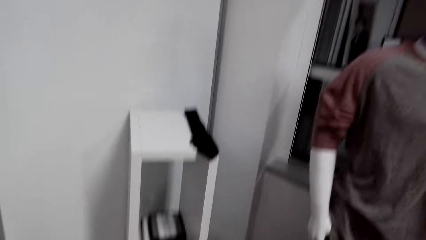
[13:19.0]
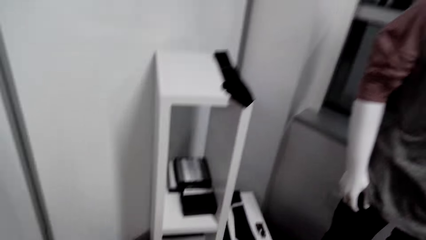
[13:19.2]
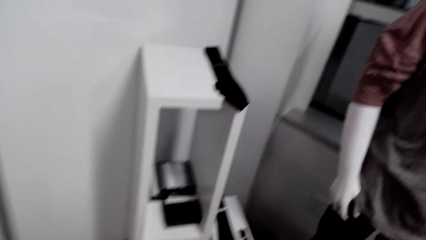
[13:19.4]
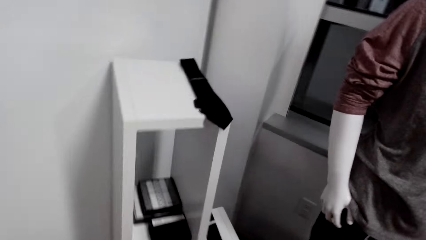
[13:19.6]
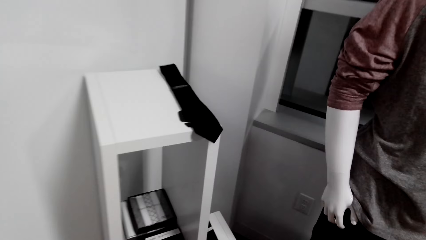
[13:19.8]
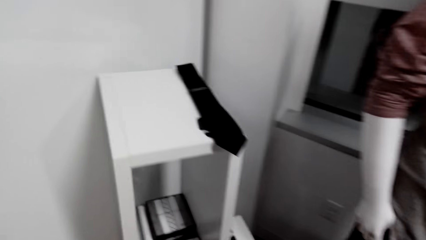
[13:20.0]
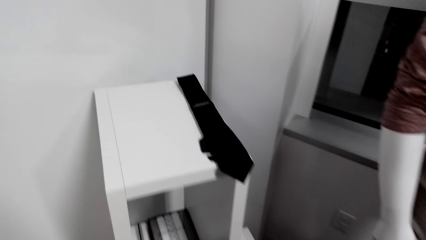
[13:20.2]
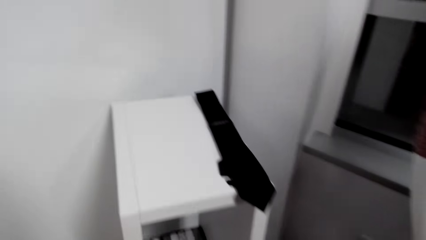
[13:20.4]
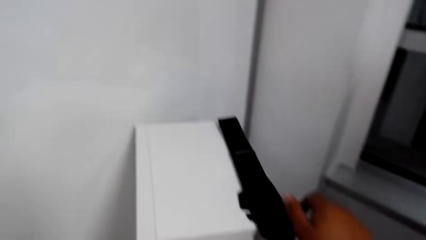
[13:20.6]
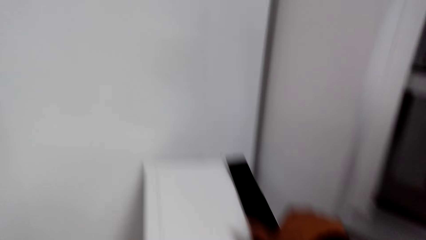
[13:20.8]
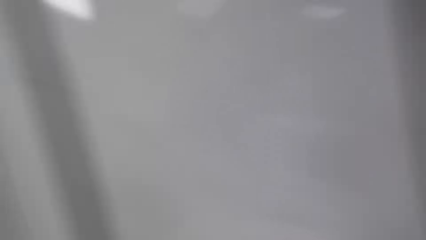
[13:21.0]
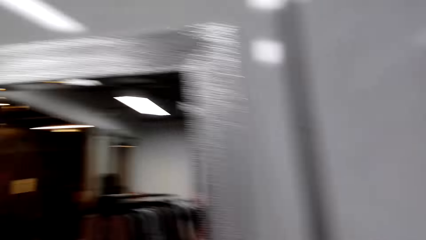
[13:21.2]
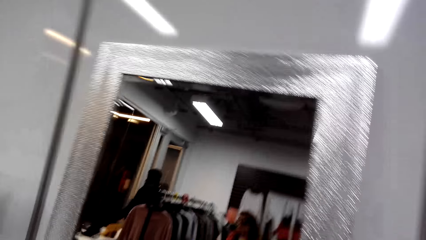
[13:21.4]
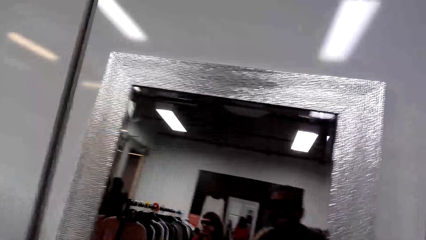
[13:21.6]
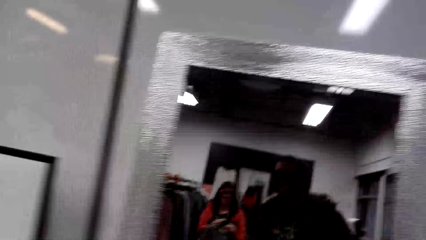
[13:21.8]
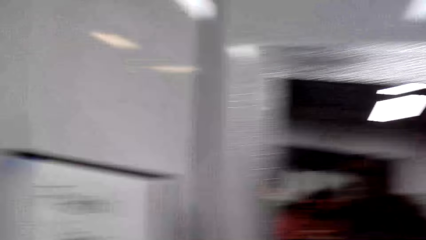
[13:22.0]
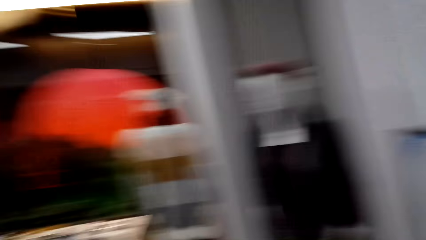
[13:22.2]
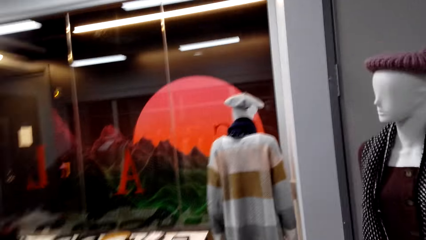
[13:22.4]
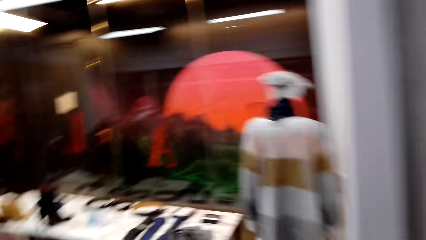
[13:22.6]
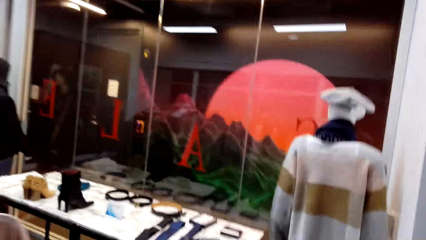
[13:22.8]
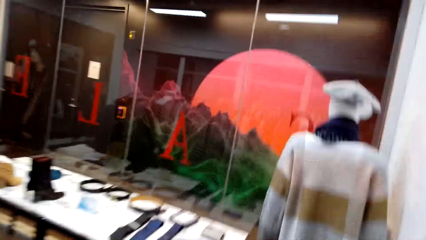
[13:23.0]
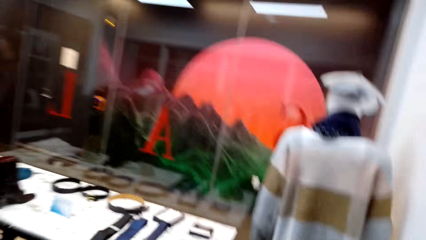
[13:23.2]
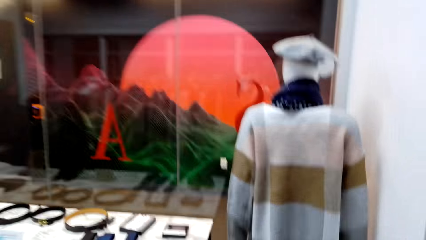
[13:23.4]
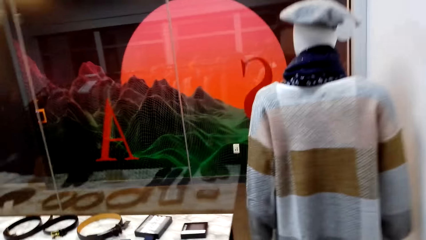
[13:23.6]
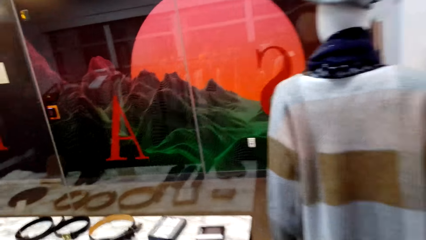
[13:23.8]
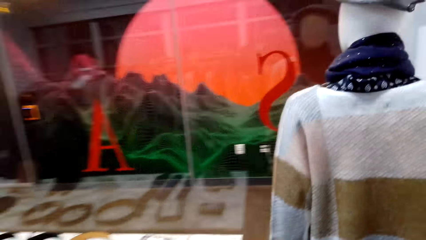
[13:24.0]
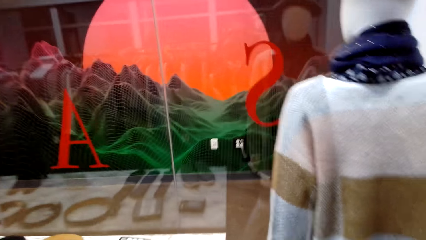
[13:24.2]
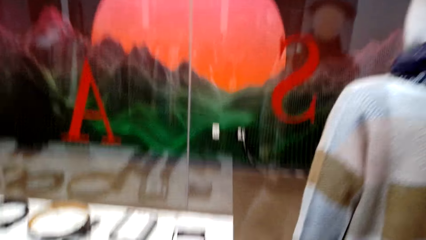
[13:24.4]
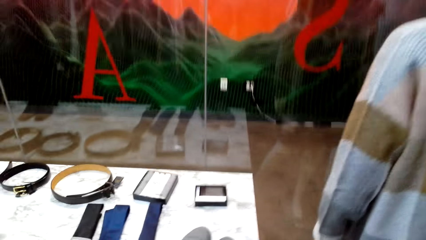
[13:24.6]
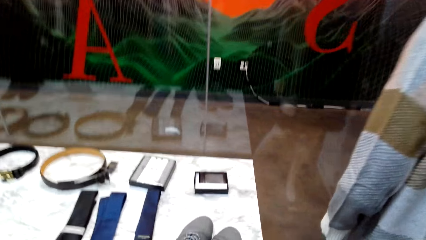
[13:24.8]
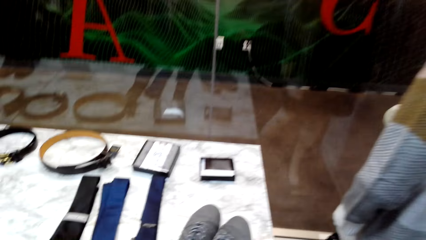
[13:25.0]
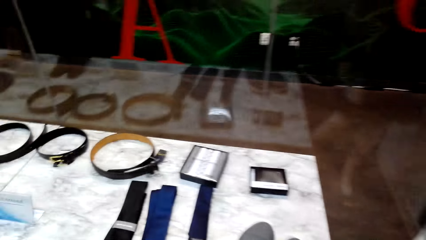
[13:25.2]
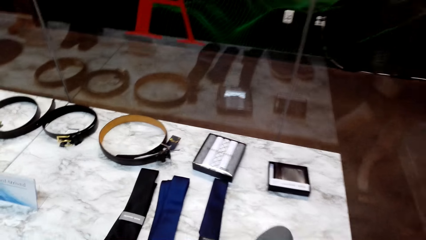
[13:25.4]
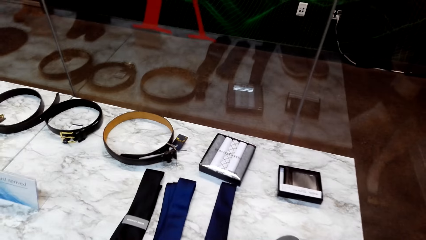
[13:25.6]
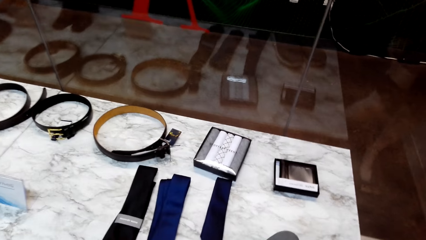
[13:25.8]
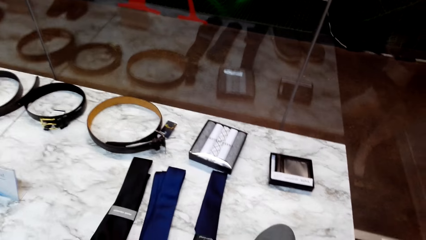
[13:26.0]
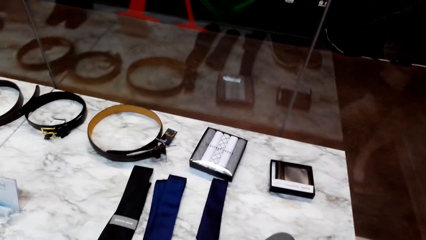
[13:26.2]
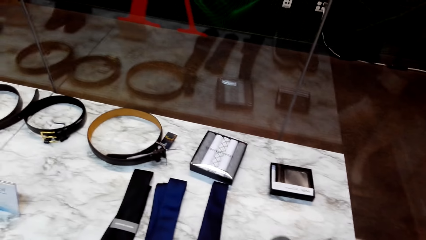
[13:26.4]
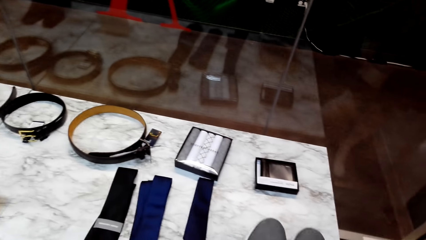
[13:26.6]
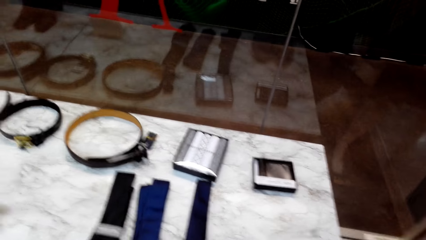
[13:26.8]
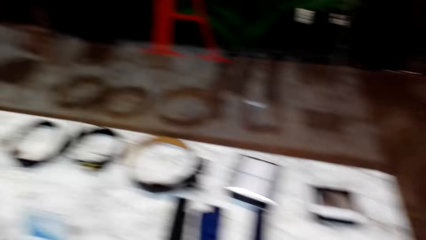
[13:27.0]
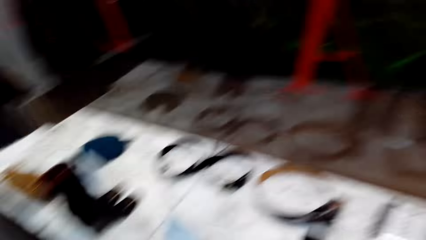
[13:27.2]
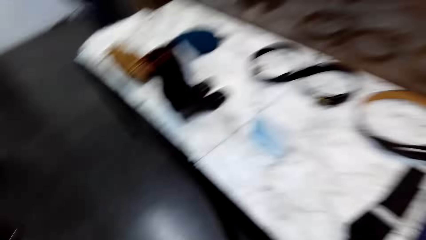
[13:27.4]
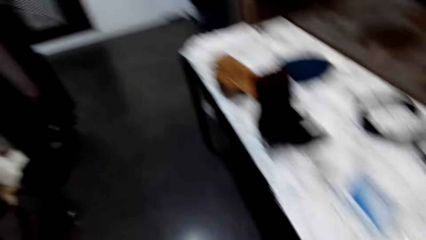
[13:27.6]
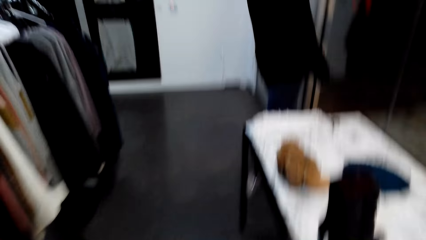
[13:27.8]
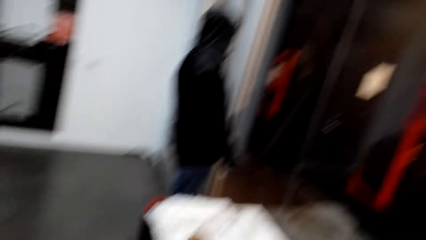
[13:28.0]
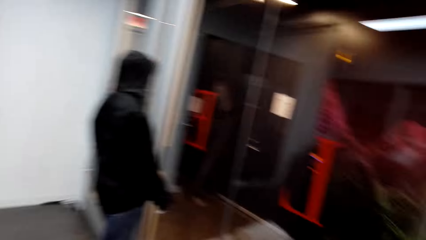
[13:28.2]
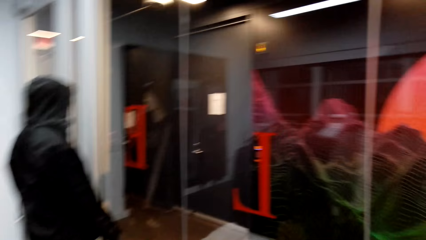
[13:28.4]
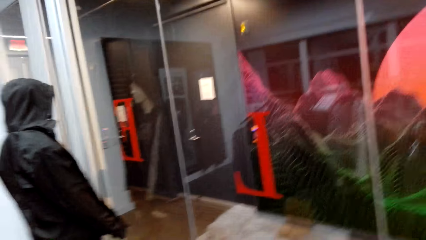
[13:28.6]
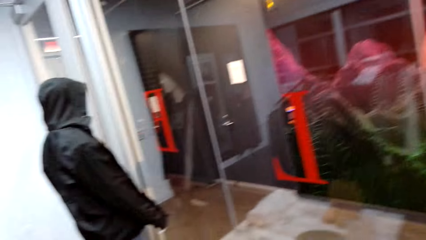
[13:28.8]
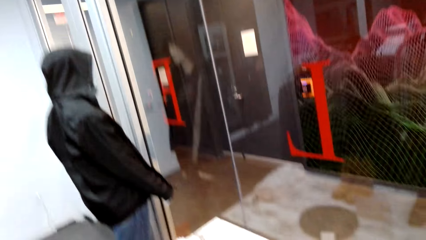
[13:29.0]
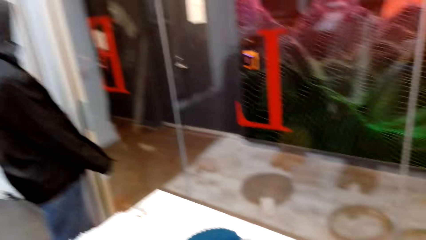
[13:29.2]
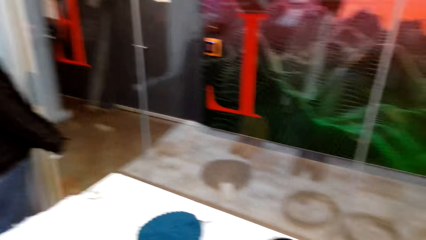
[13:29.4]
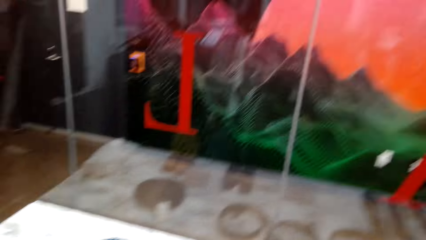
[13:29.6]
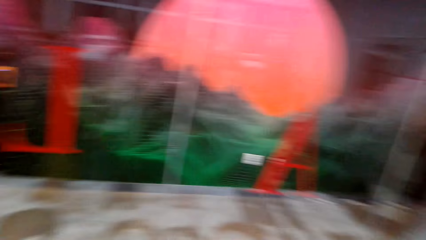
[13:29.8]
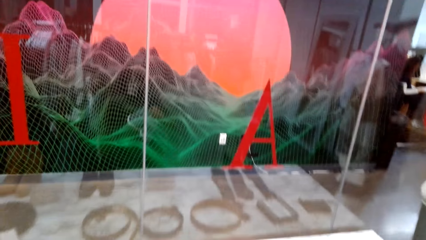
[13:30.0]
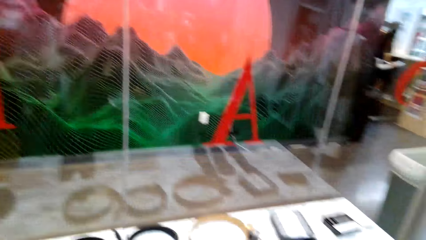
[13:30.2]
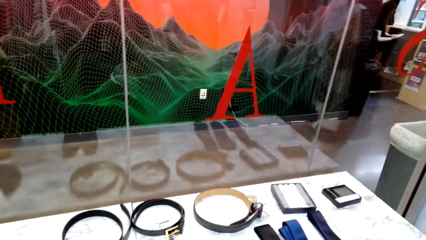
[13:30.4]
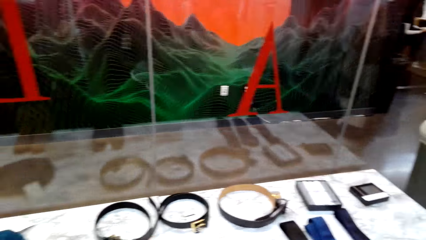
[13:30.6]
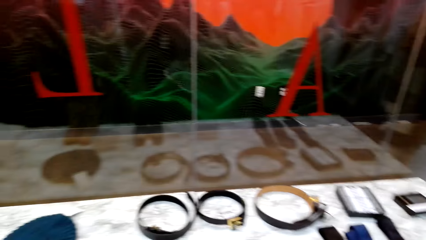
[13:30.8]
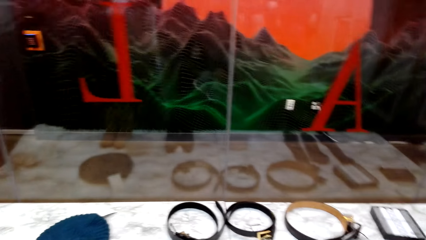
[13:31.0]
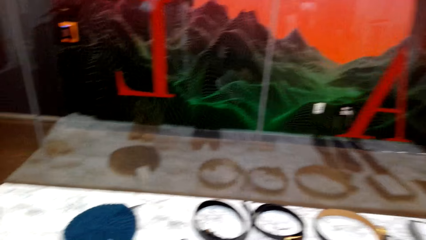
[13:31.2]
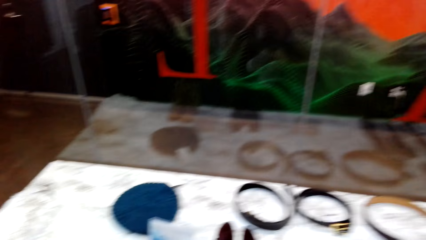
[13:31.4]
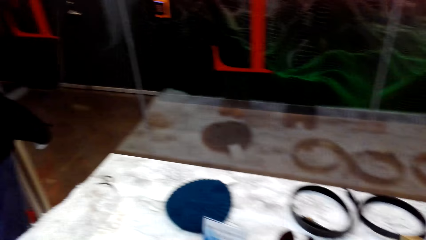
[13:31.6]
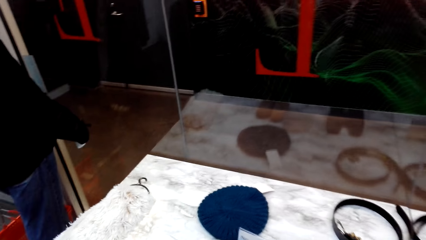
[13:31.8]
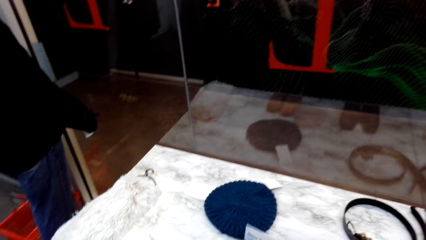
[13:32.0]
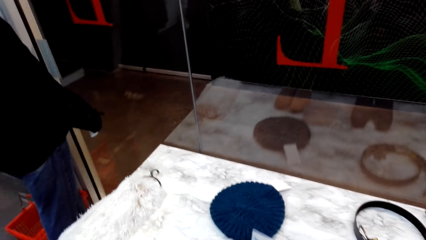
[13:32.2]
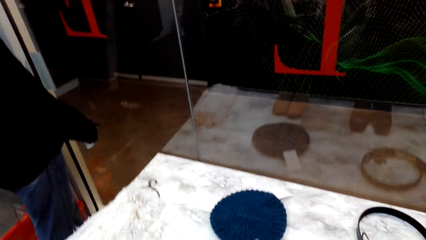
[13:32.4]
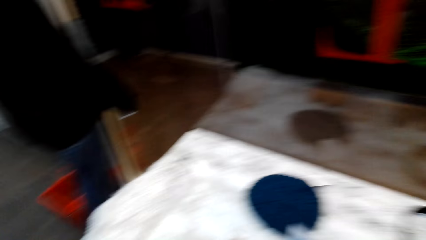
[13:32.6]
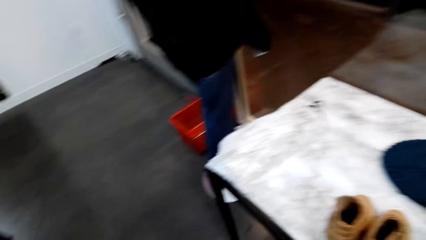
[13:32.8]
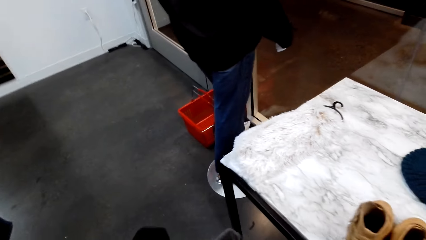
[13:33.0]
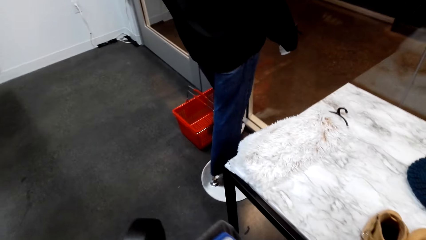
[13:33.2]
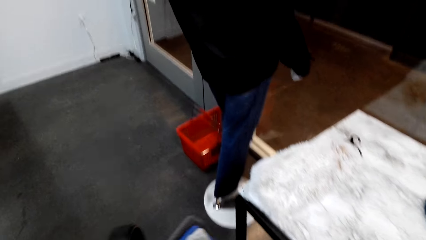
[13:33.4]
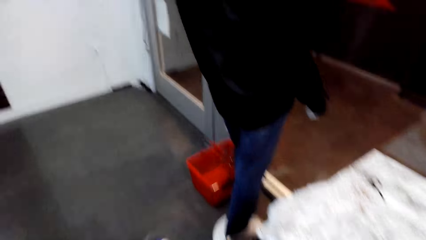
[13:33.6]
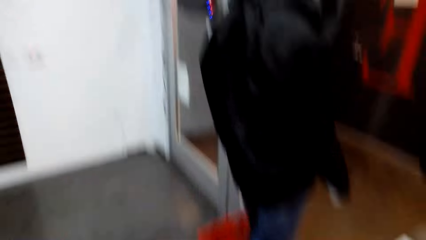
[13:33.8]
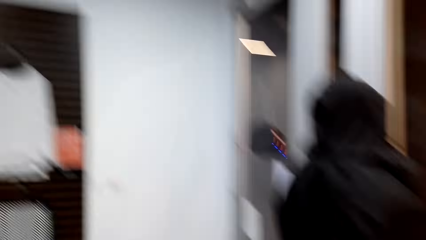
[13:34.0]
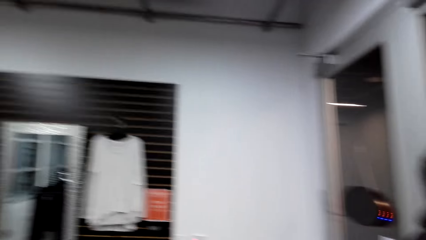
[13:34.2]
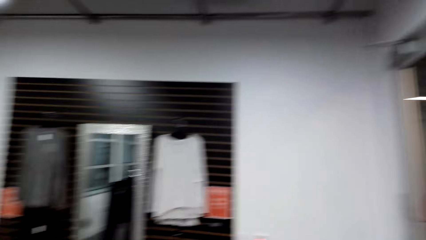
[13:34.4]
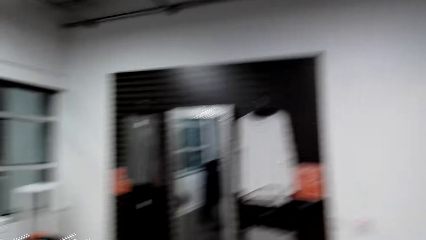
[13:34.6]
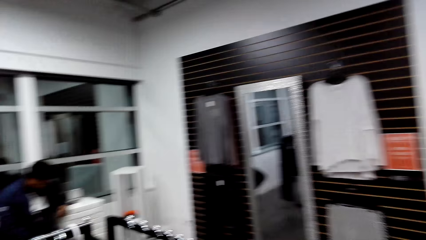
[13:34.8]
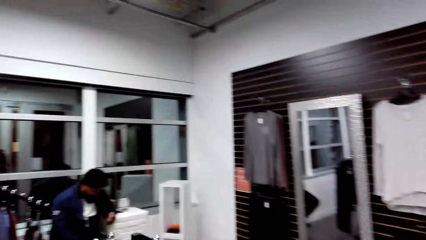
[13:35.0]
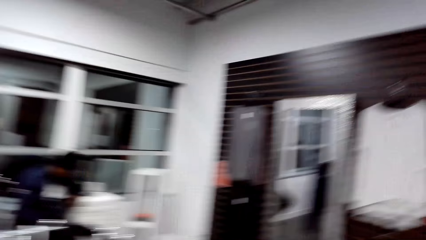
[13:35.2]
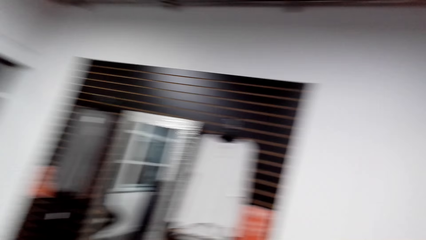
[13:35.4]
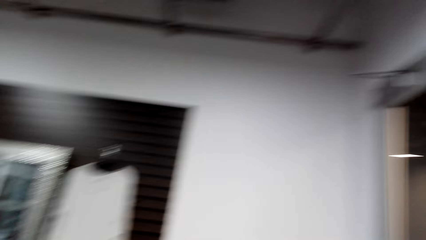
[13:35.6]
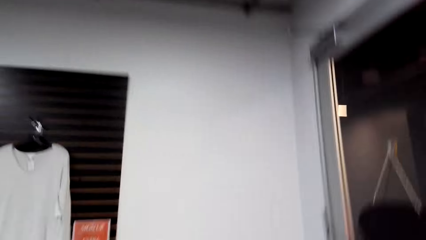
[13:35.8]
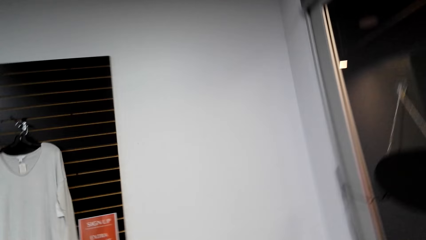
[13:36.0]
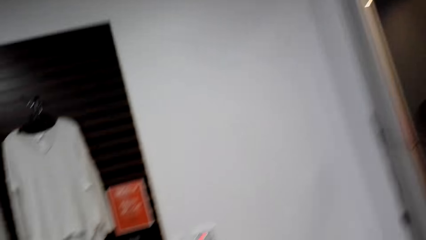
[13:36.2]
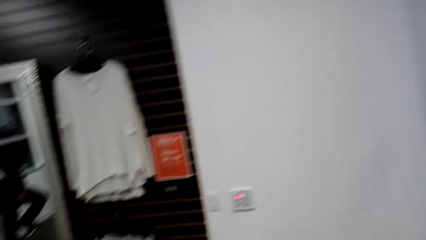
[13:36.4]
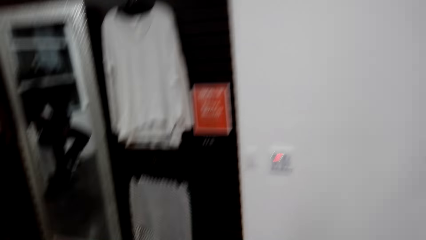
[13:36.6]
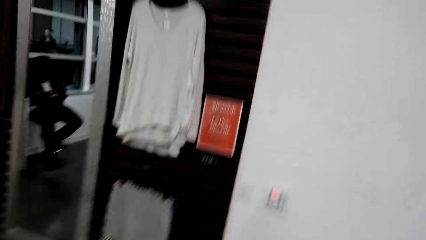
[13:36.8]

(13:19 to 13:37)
The camera wearer looks around the clothing store. They pick up a tie. They walk around the clothing store. They look around the table. They walk around the clothing store. They dialogue with a person.
